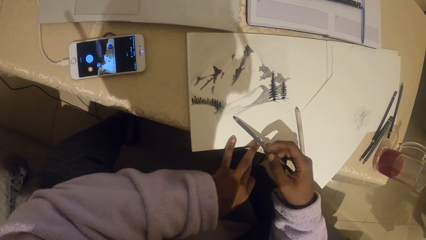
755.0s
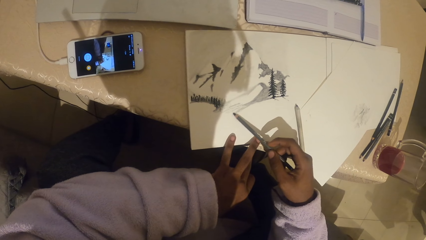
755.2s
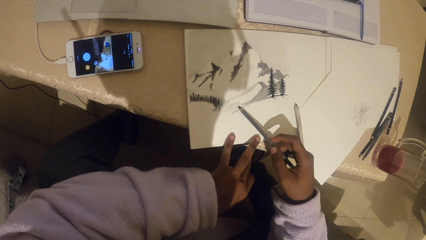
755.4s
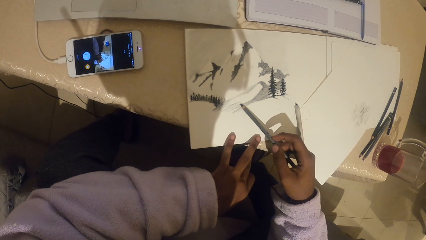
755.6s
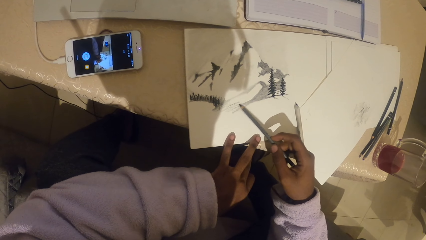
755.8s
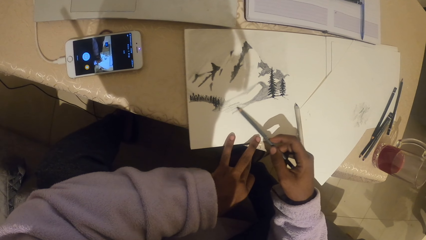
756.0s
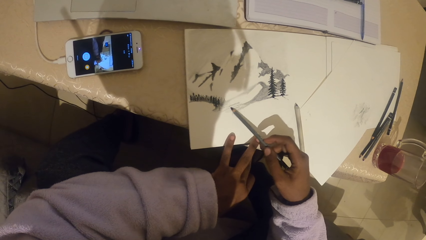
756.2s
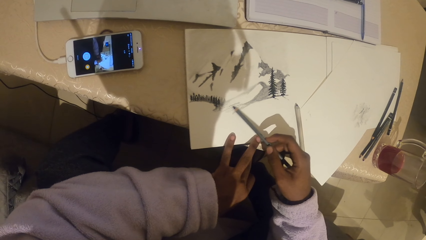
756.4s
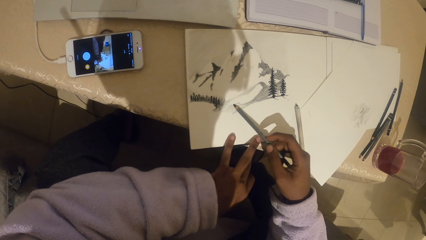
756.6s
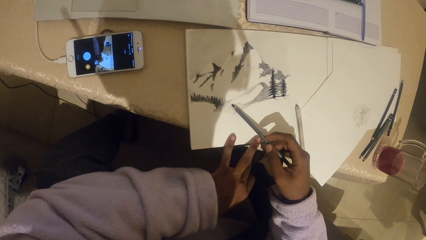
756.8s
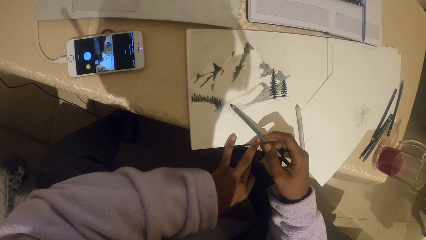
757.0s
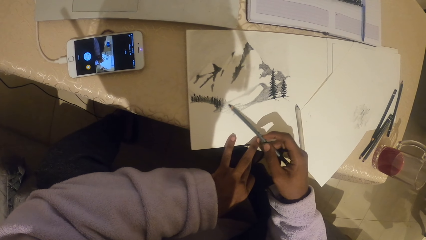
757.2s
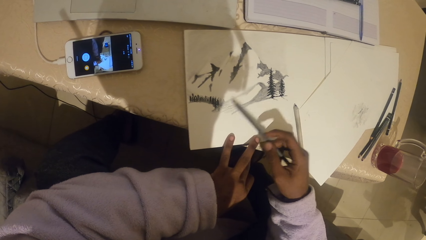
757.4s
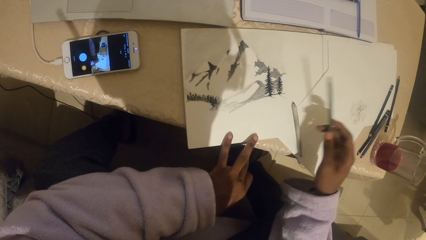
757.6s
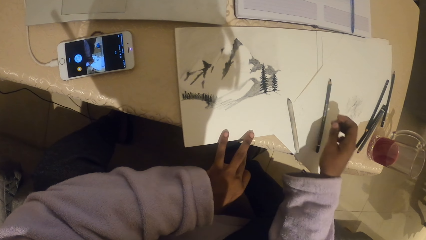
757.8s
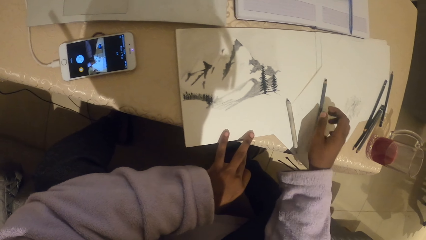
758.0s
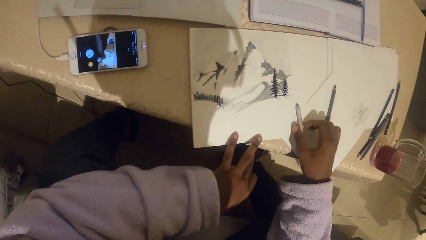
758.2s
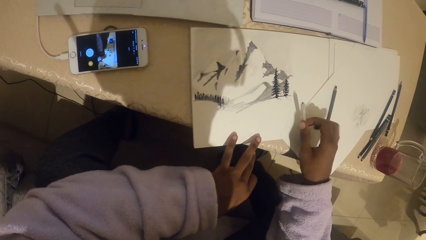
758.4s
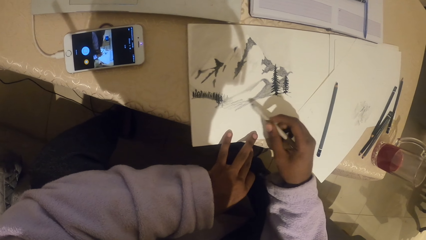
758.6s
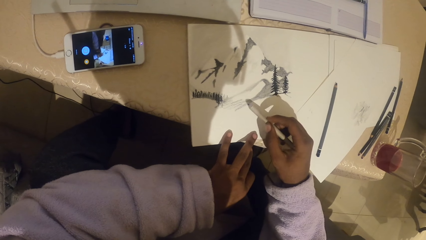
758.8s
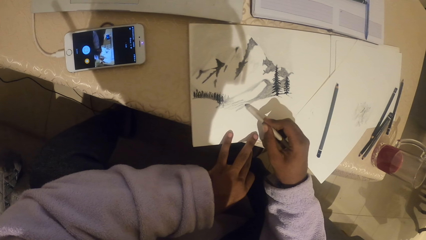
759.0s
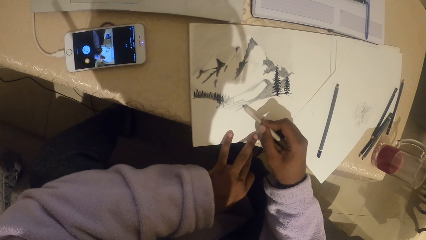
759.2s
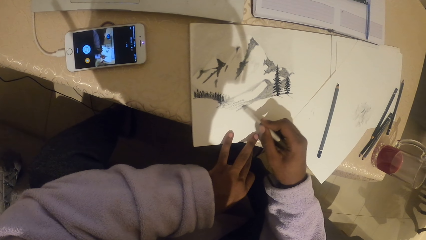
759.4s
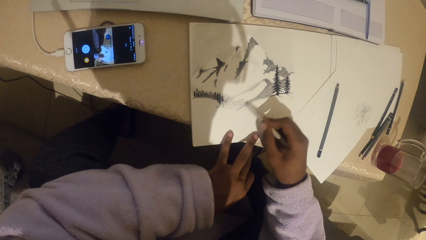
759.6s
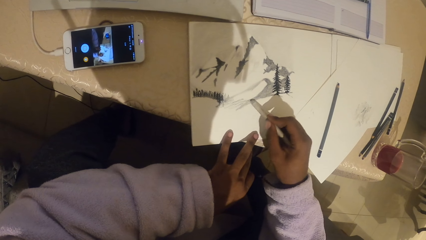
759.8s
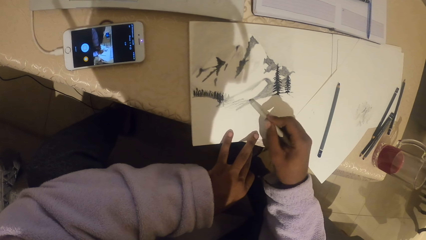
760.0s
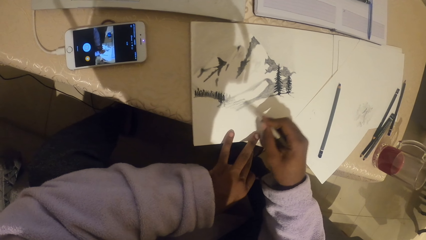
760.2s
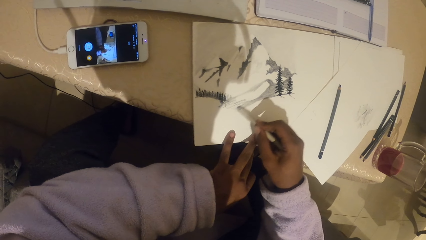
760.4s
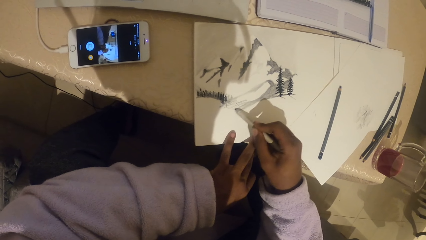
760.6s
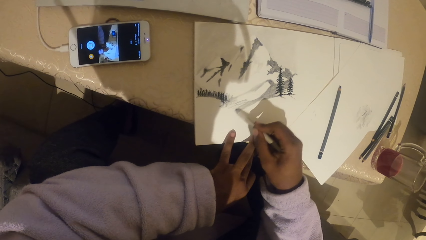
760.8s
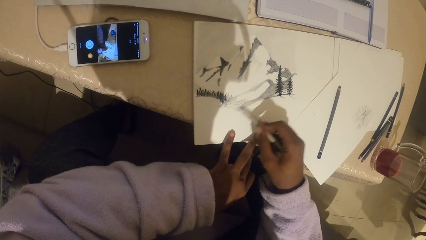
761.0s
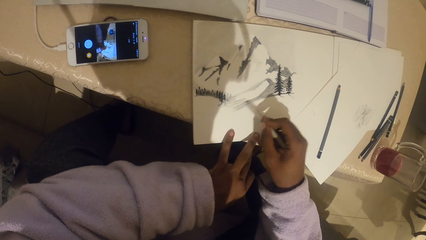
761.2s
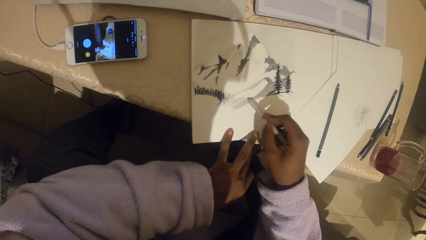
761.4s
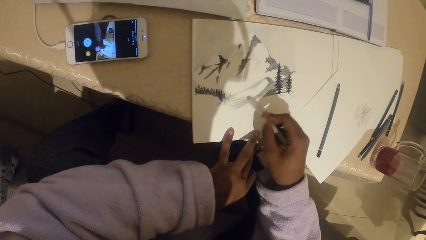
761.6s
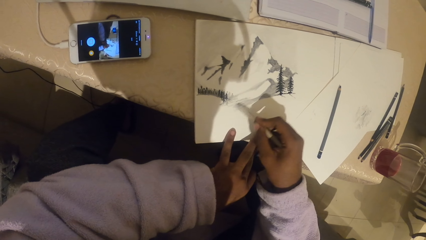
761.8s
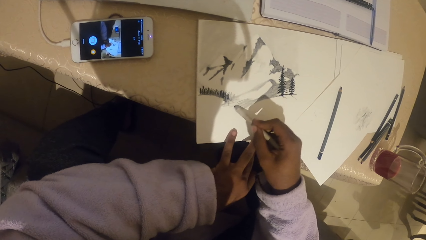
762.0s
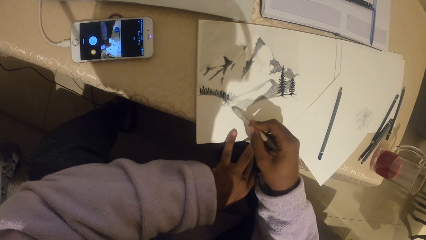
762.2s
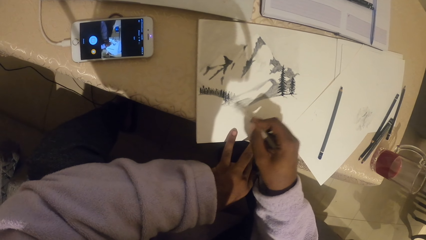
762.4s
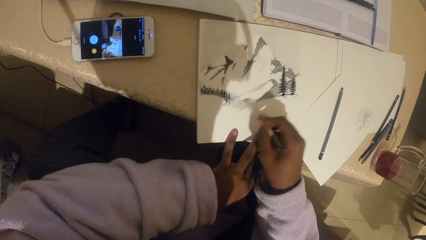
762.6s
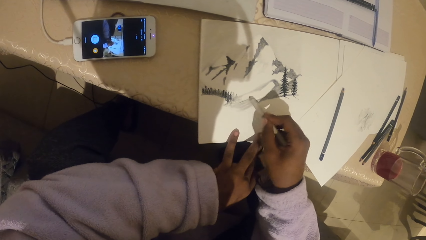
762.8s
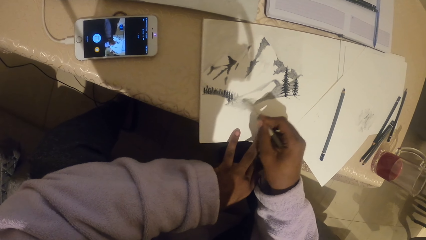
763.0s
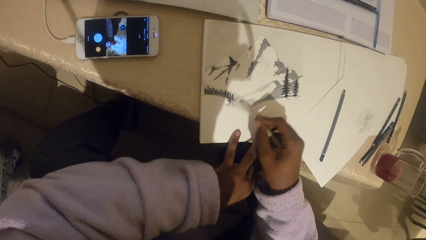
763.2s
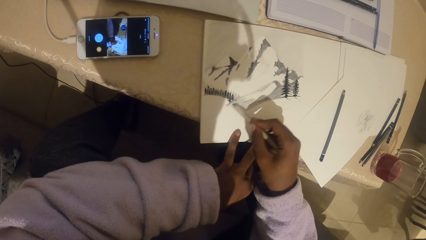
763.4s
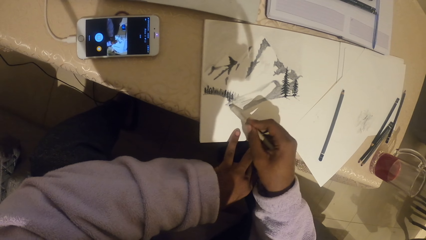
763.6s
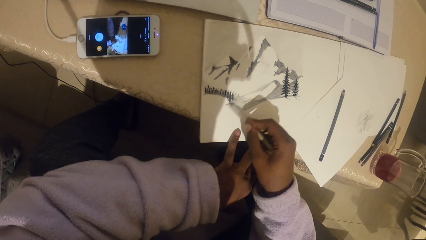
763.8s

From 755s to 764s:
The camera wearer places down a pencil. They pick up the pencil. They draw on a paper with the pencil.

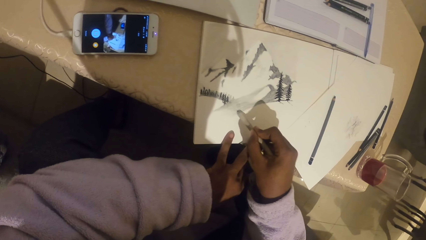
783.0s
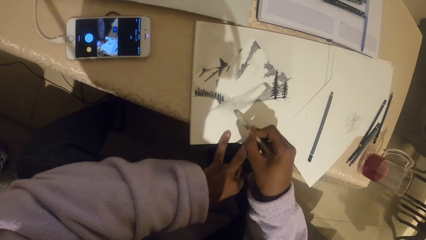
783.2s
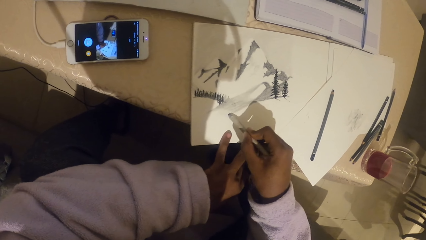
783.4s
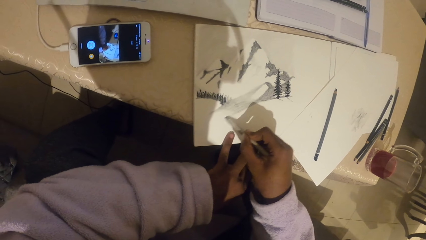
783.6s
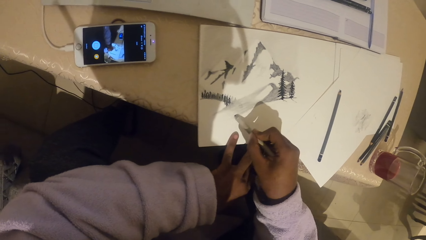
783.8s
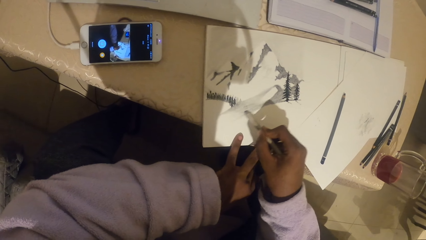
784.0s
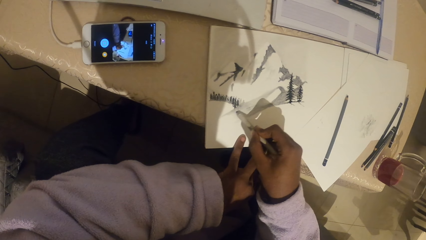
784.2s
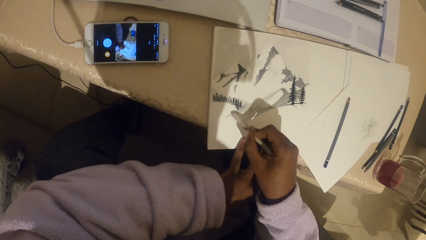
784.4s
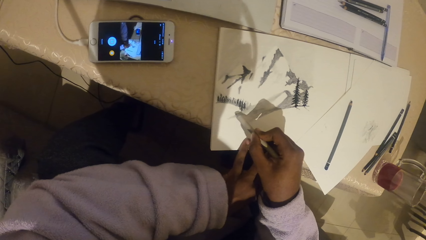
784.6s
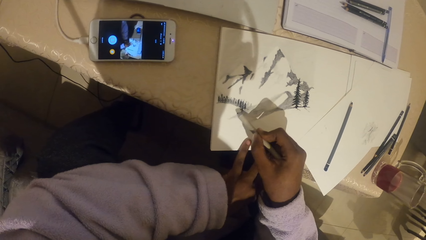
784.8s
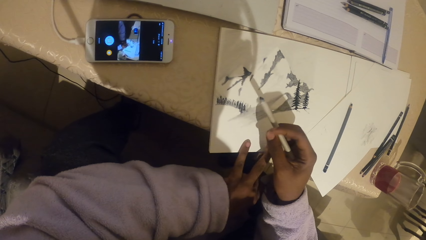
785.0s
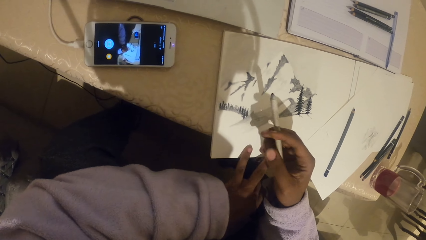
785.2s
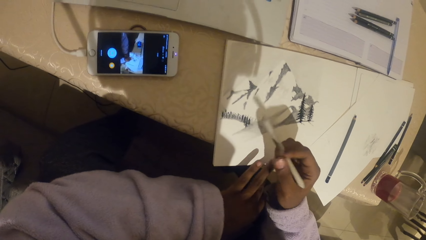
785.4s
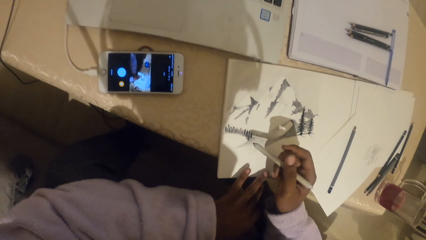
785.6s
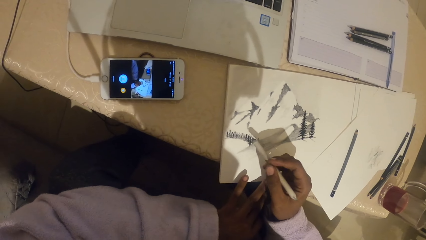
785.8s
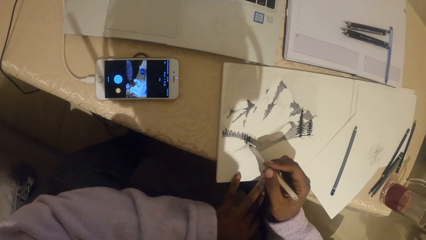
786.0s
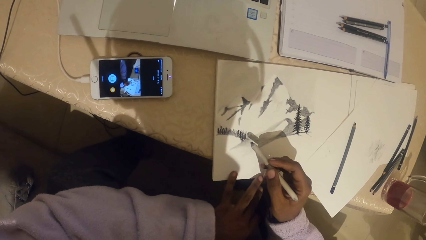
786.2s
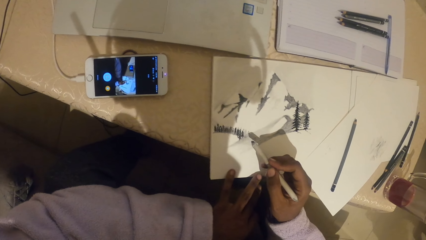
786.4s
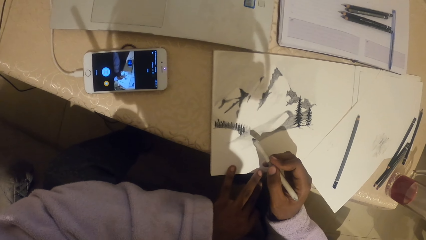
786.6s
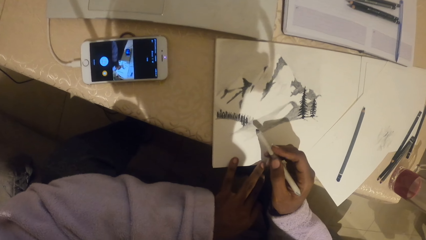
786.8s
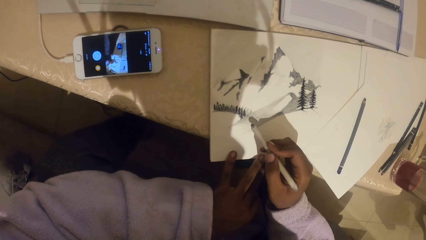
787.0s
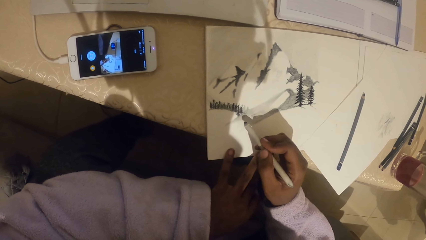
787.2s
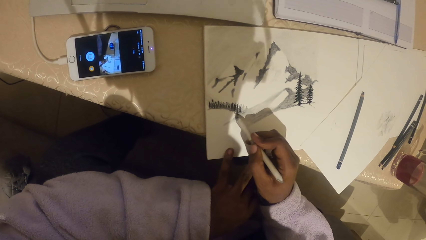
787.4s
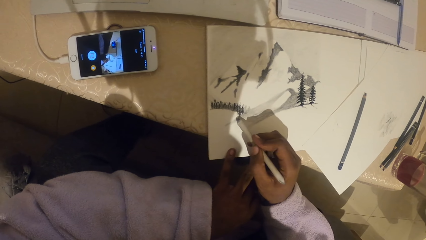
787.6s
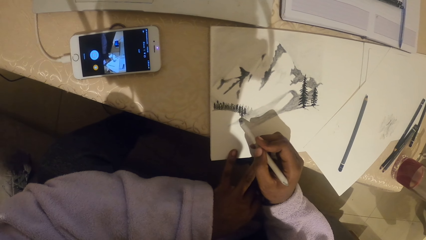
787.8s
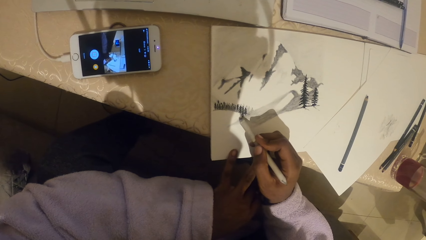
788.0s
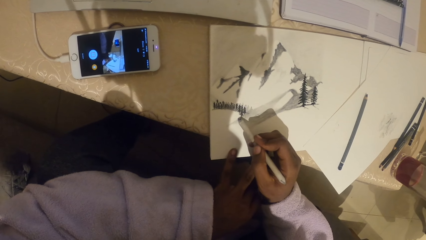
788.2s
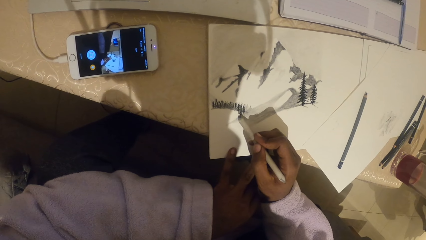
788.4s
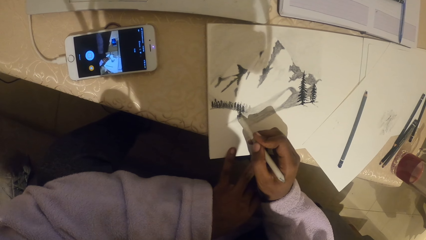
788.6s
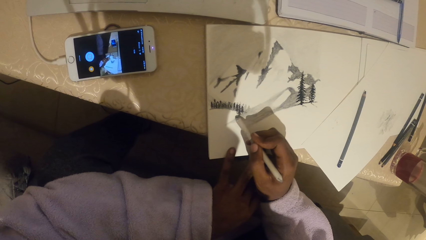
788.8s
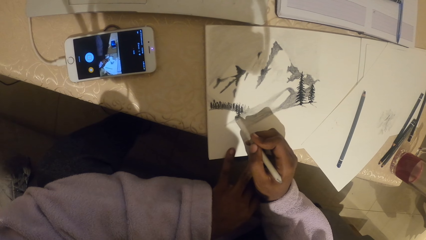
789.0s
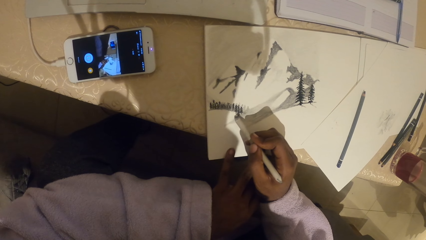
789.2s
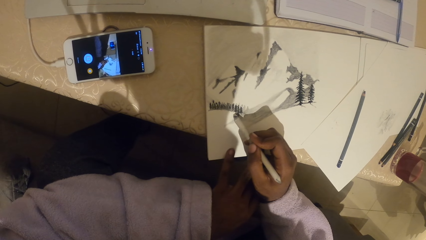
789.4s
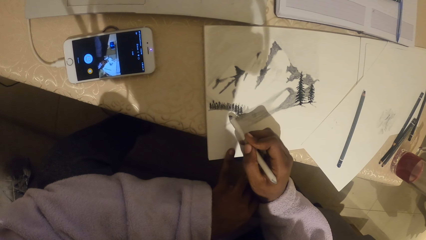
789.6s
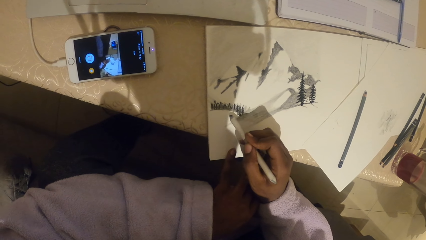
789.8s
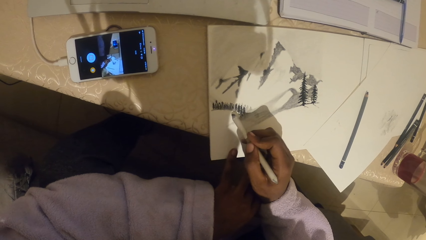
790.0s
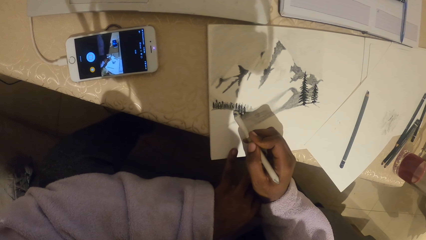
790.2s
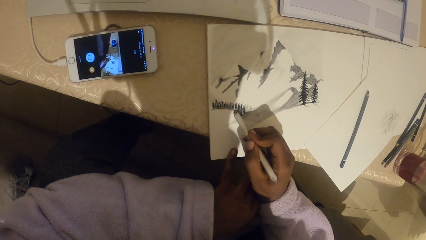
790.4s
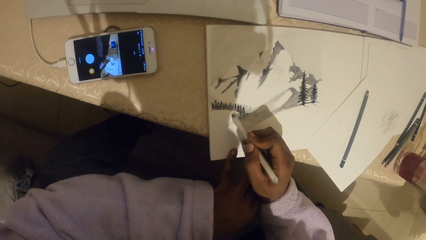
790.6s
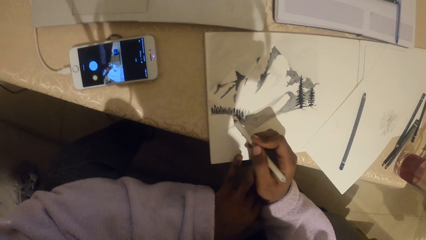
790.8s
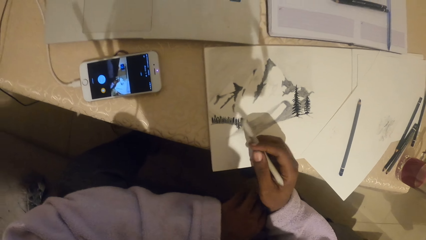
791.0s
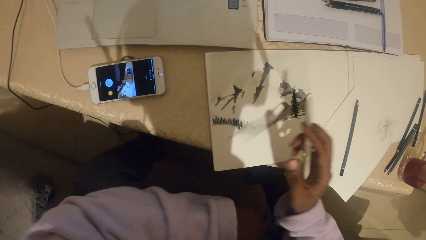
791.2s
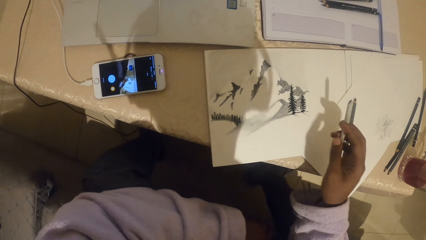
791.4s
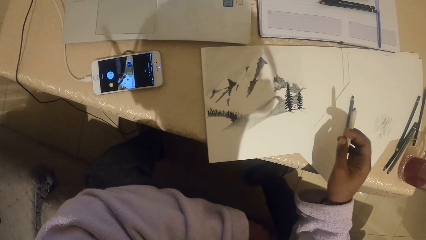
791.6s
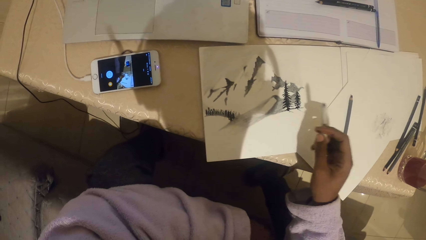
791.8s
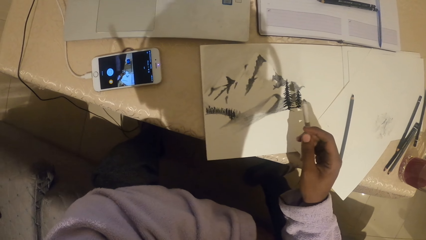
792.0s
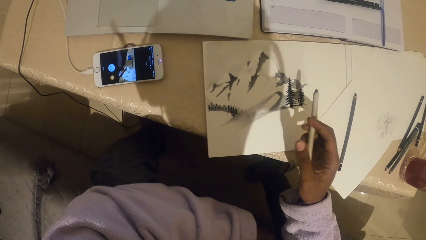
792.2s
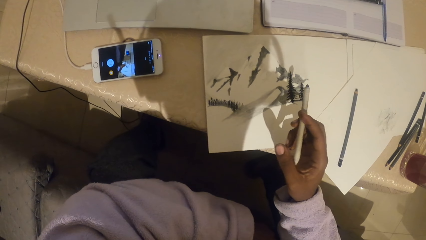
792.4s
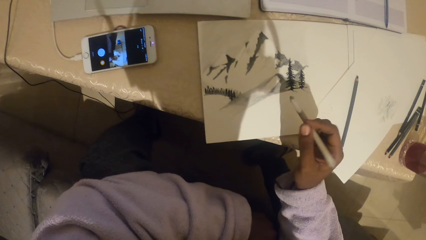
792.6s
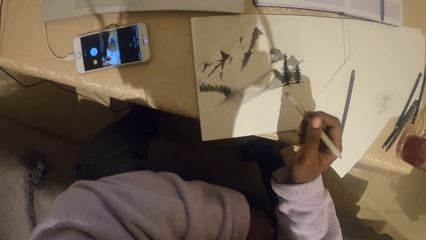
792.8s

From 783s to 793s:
The camera wearer aligns a pencil with the right hand. They draw on a paper with the pencil. They stare at a drawing.
